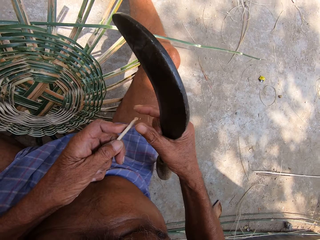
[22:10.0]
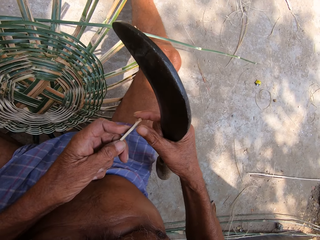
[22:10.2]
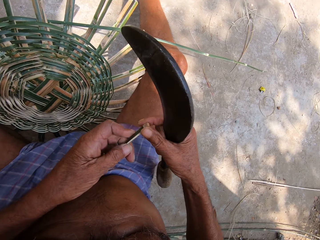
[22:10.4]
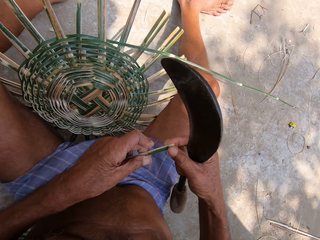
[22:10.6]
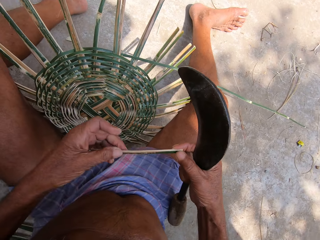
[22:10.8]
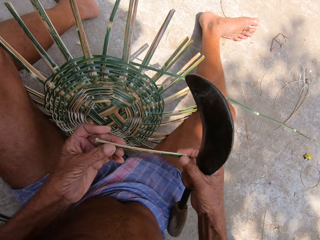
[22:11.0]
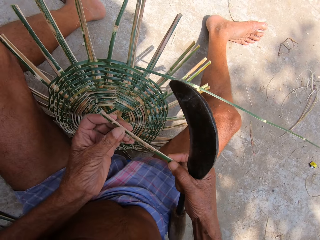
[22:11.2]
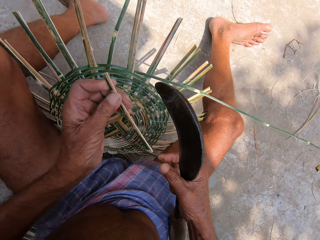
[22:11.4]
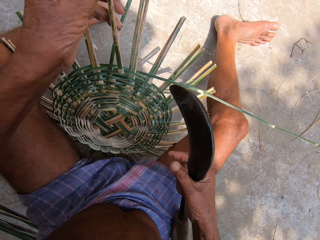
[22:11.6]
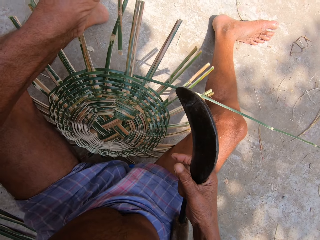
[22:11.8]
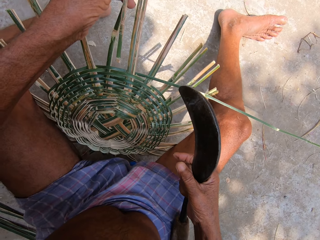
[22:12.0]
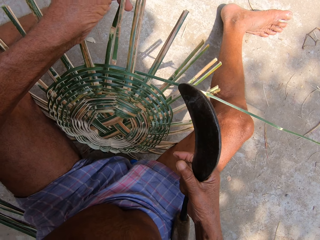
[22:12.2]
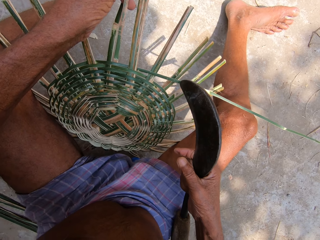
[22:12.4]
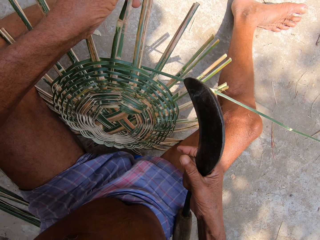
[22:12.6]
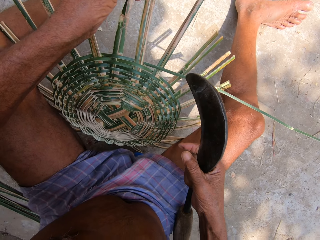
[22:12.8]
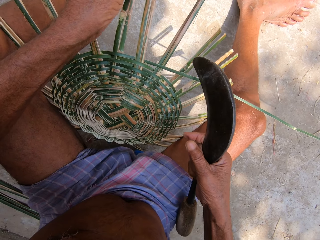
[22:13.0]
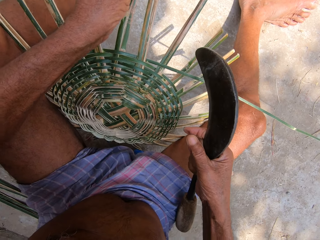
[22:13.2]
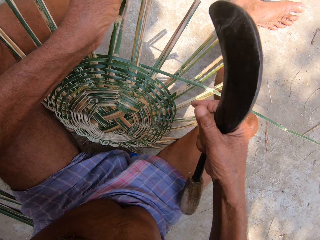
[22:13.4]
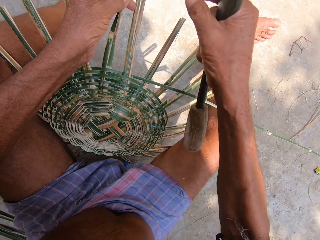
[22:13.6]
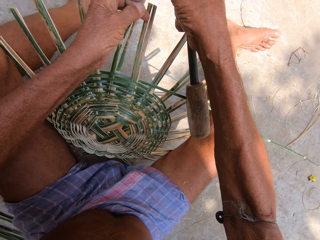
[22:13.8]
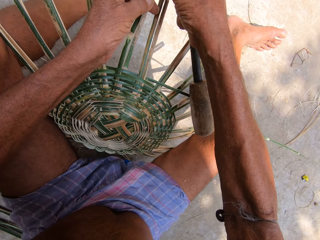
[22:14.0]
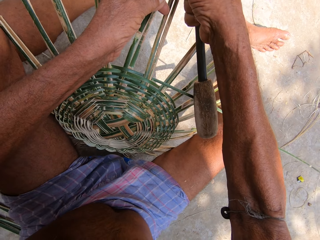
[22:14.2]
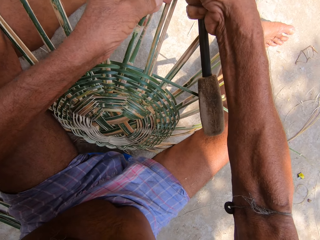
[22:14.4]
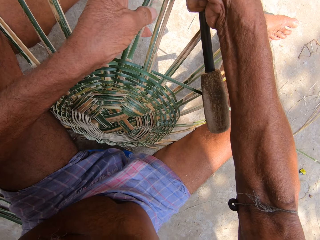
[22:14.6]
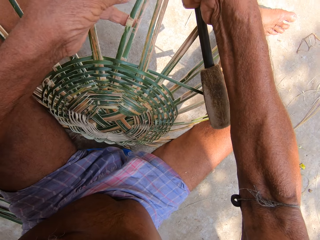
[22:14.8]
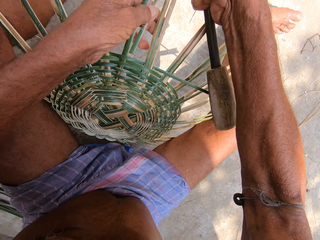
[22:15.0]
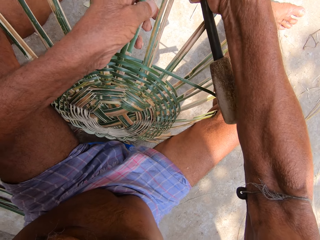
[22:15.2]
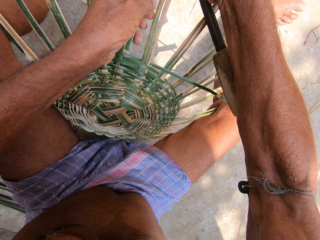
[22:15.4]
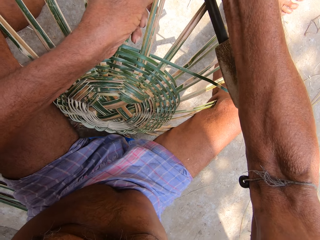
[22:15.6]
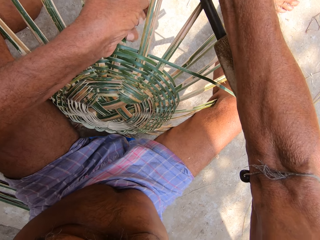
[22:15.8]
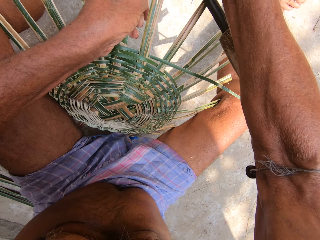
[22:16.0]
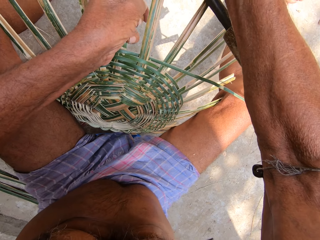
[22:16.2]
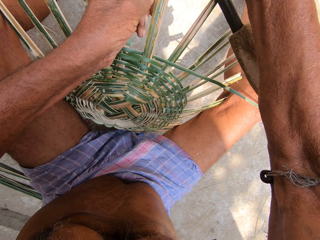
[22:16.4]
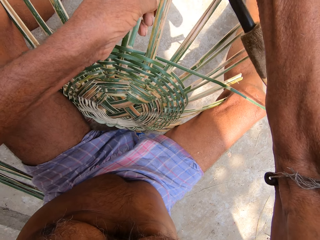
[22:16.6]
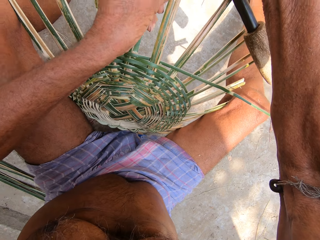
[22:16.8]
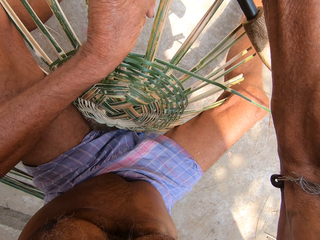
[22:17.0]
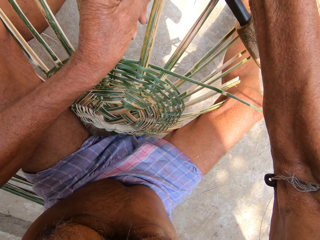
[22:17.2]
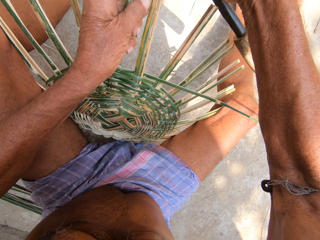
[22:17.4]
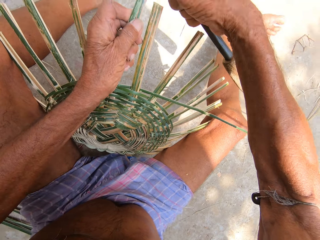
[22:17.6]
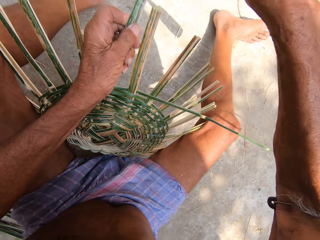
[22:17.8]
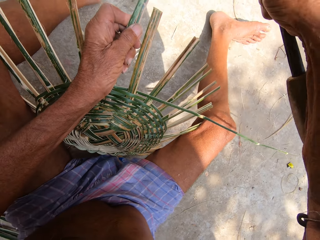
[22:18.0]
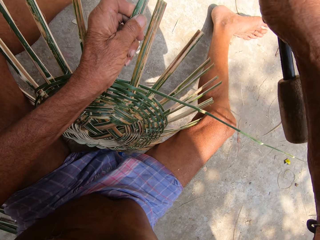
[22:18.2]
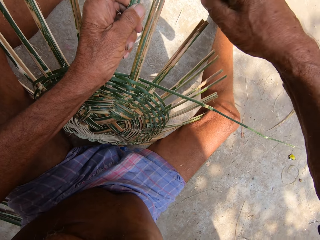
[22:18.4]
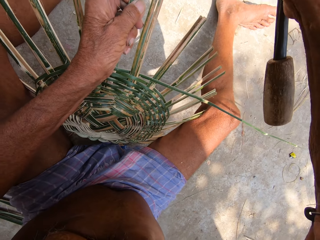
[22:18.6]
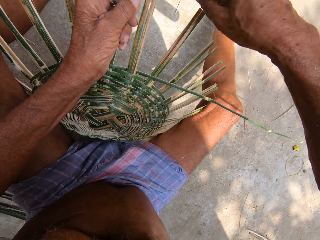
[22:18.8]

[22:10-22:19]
The camera wearer holds the bamboo strip with both hands. He adjusts his left hand on the bamboo strip. He holds the bamboo strip with his left hand. He inserts the bamboo strip into the craft on the ground with his left hand. He holds the bamboo strip in the craft on the ground with both hands. He holds the bamboo strips in the craft on the ground with his right hand. He holds the bamboo strips in the craft on the ground with both hands. He holds the bamboo strips in the craft on the ground with his left hand. He hits the bamboo strip into the craft on the ground with the Indian billhook in his right hand.

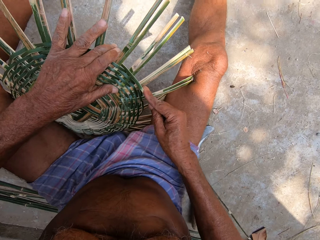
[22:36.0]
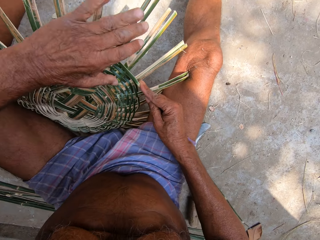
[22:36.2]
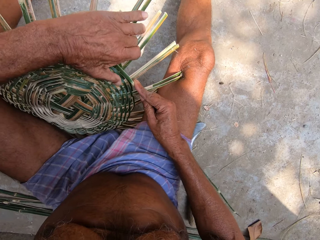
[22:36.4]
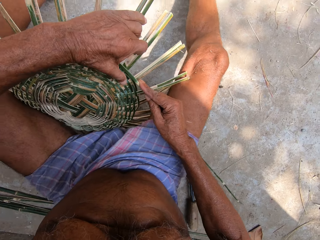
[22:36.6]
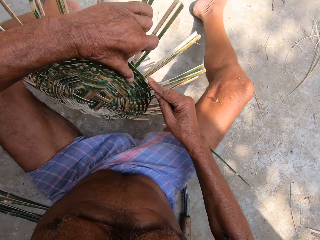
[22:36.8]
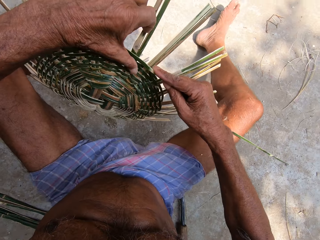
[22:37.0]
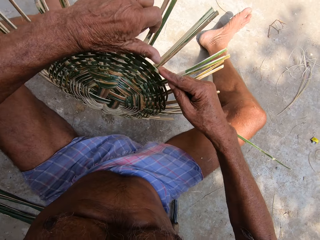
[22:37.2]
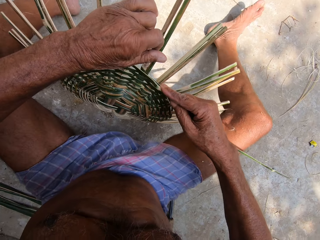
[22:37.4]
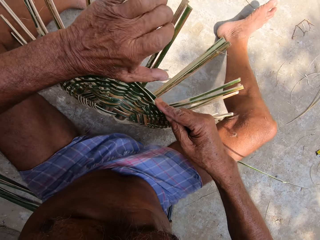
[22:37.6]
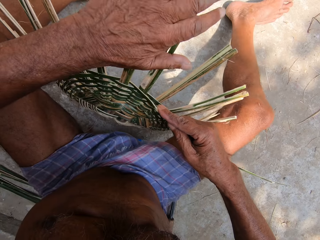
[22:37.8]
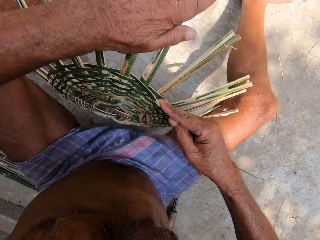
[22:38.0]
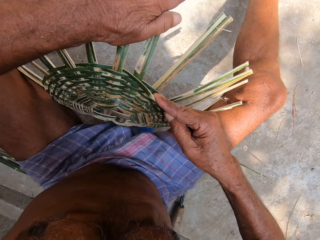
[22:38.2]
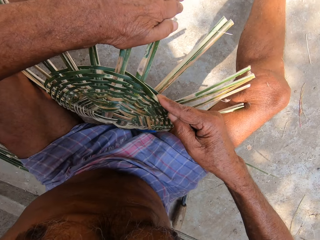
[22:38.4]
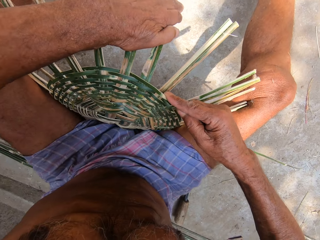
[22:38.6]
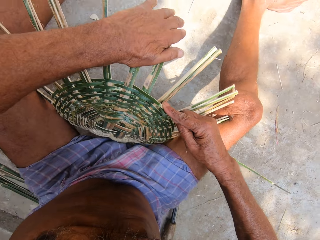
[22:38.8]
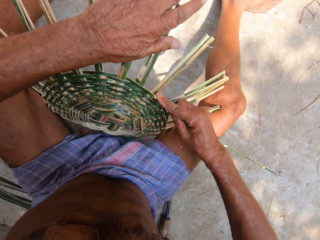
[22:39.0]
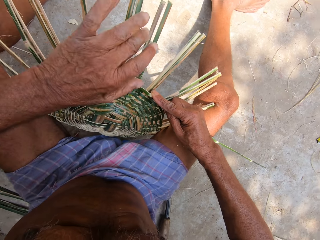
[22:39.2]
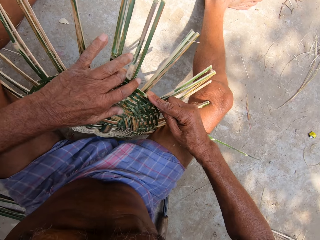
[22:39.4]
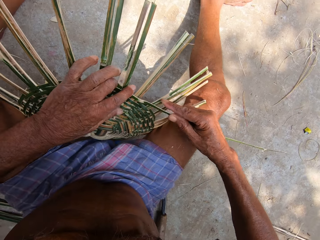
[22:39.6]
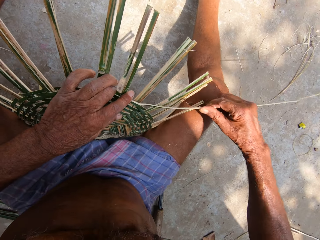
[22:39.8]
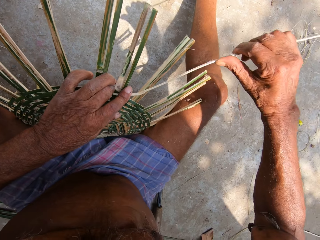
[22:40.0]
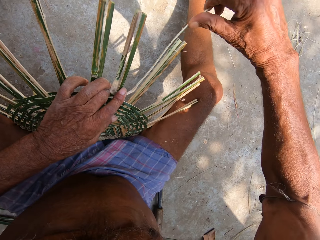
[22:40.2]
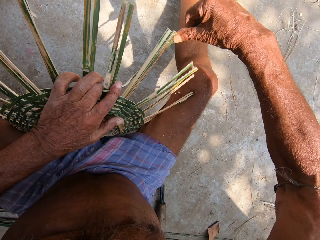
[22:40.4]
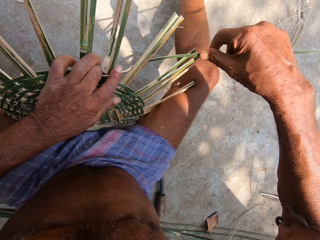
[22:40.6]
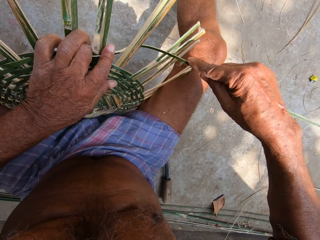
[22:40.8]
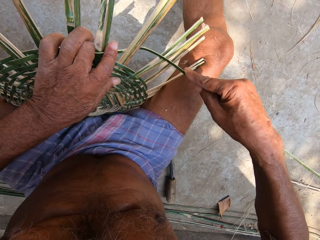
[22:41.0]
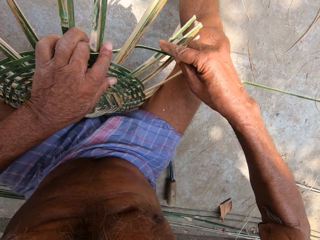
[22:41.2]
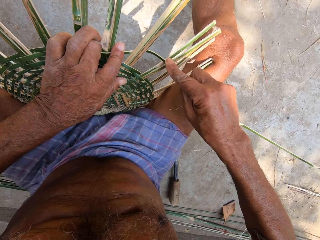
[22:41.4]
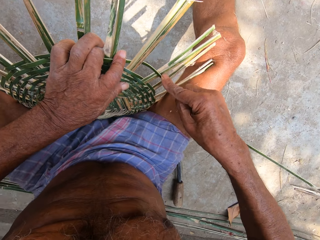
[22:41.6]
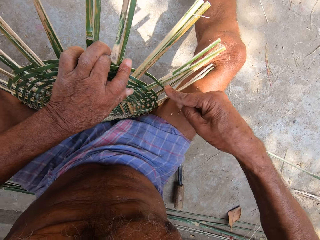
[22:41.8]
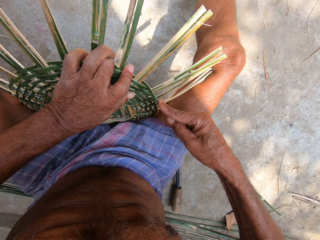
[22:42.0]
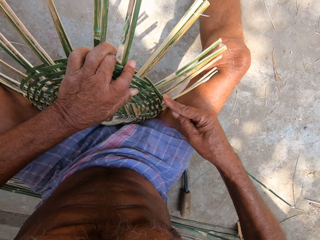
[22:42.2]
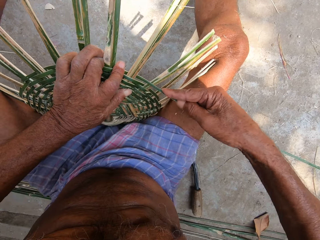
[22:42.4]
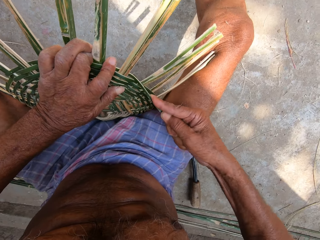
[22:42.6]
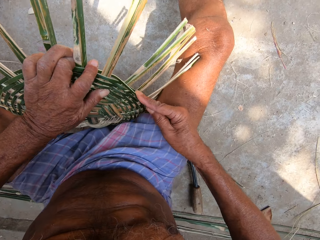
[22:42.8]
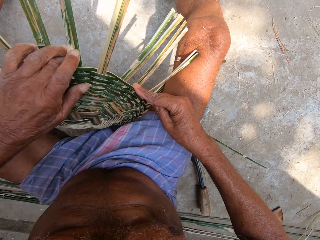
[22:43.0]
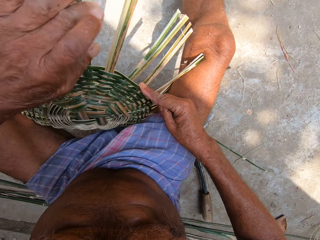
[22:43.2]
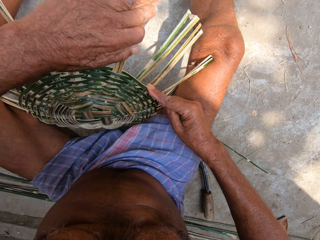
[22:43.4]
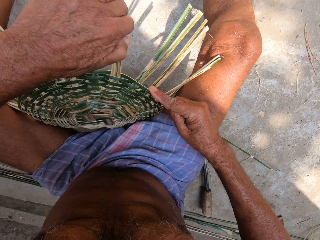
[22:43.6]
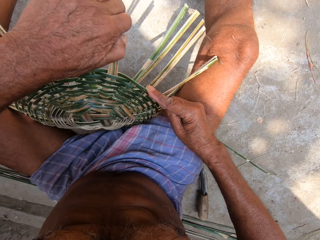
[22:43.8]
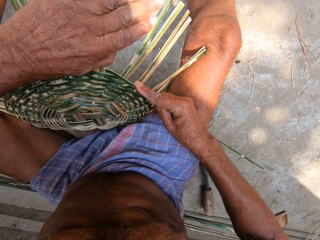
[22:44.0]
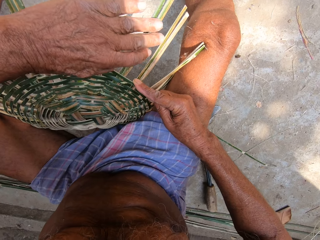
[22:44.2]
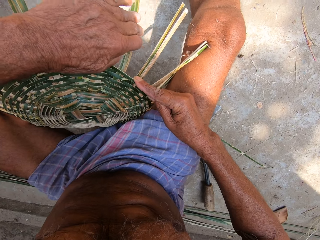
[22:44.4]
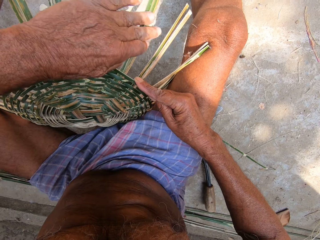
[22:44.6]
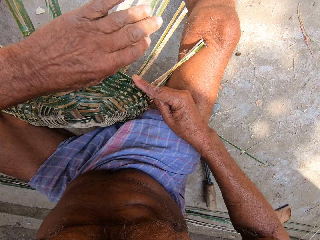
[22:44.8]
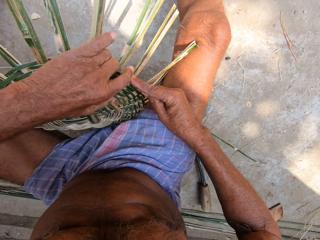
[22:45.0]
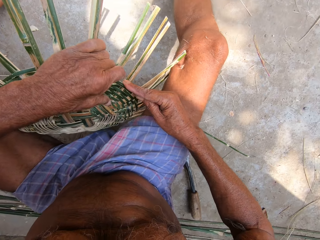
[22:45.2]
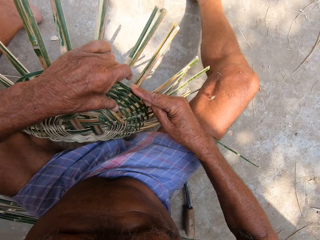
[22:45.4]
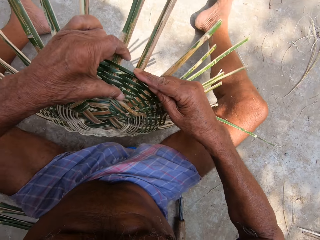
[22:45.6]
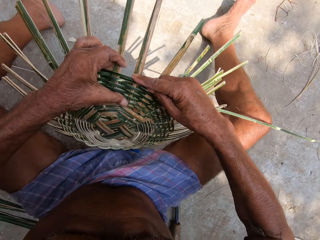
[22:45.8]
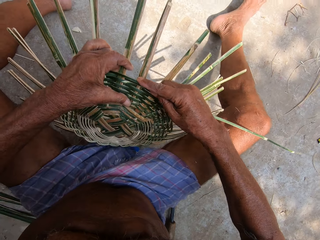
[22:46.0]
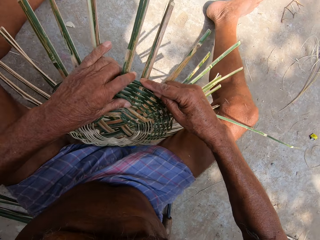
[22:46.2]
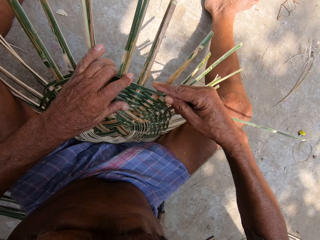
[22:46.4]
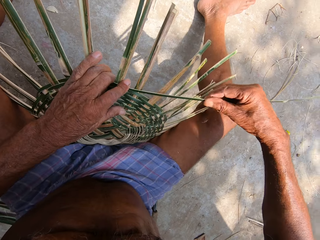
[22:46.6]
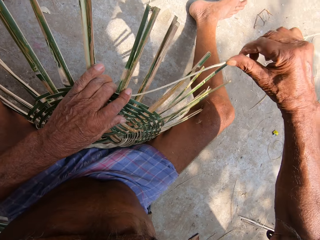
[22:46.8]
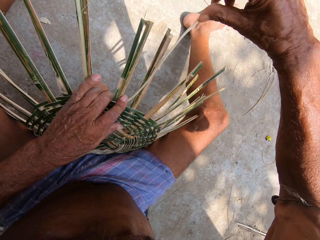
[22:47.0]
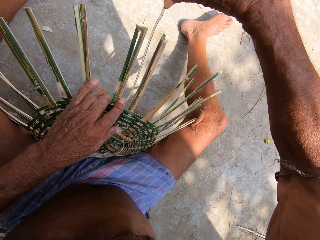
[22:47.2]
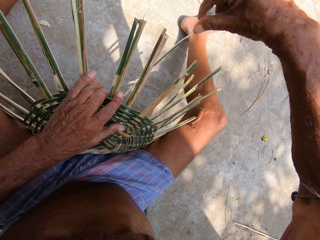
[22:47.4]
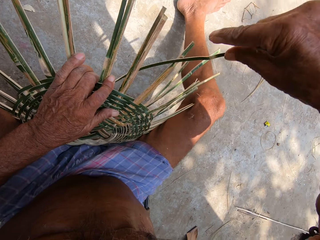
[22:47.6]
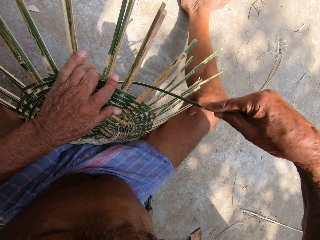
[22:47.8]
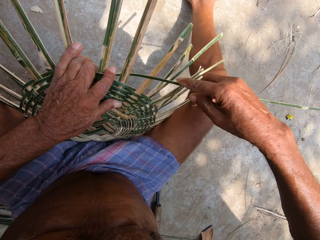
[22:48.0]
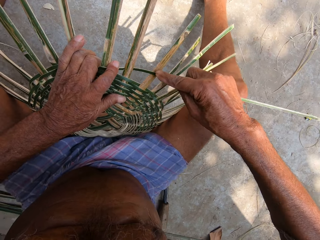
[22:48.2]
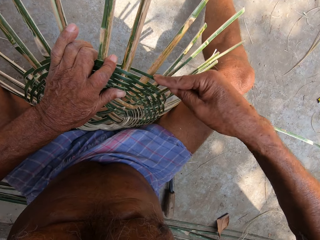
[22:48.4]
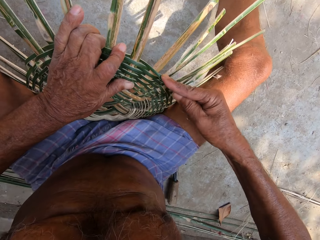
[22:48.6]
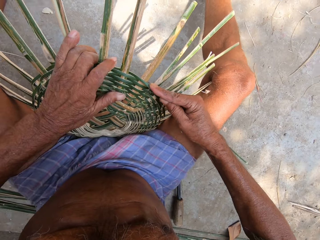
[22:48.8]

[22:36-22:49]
The camera wearer holds the bamboo strip from the craft on the ground with his right hand. He presses the bamboo strip into the craft on the ground with his left hand. He weaves the bamboo strip into the craft on the ground with his right hand. He turns the craft on the ground with his left hand. He adjusts some bamboo strips on the craft on the ground with his left hand. He presses the bamboo strip into the craft on the ground with his left hand. He weaves the bamboo strip into the craft on the ground with his right hand. He adjusts some bamboo strips on the craft on the ground with his left hand.
